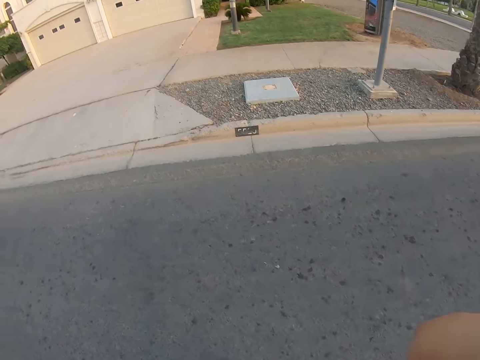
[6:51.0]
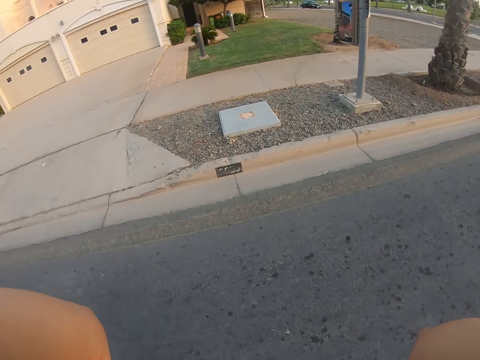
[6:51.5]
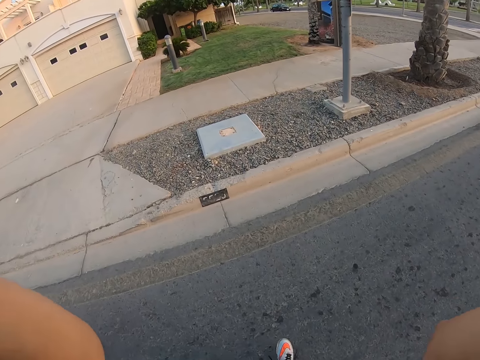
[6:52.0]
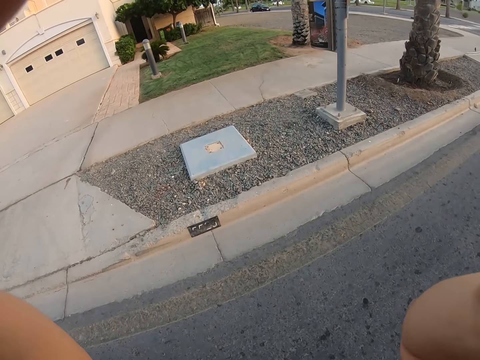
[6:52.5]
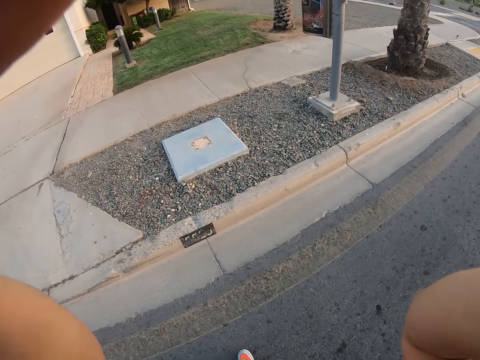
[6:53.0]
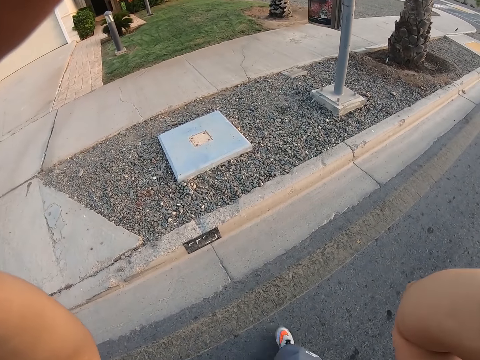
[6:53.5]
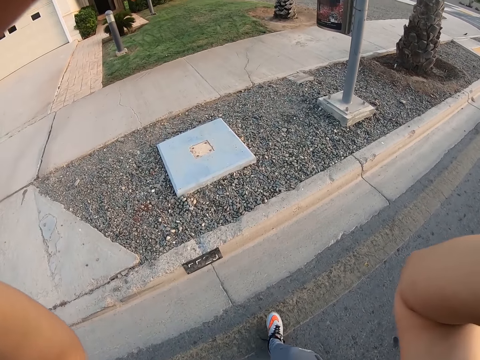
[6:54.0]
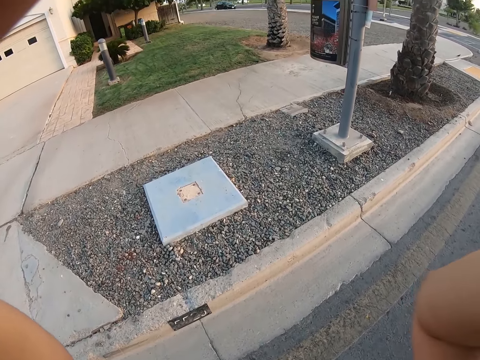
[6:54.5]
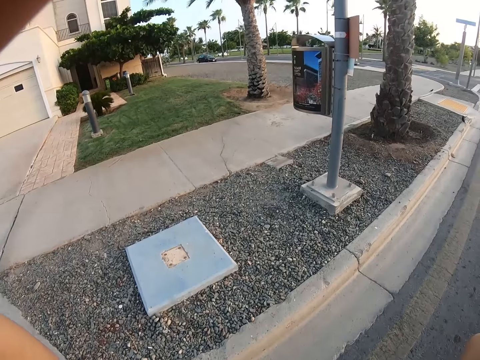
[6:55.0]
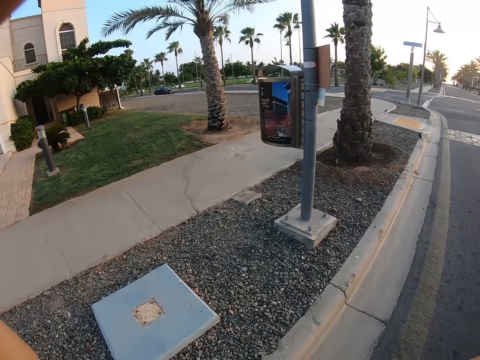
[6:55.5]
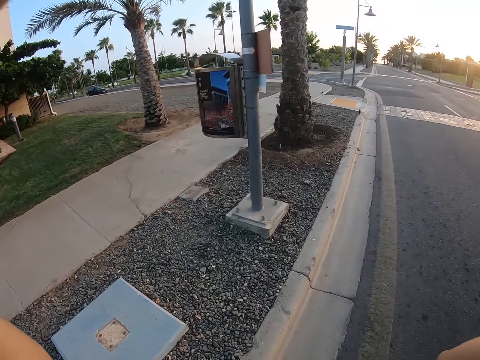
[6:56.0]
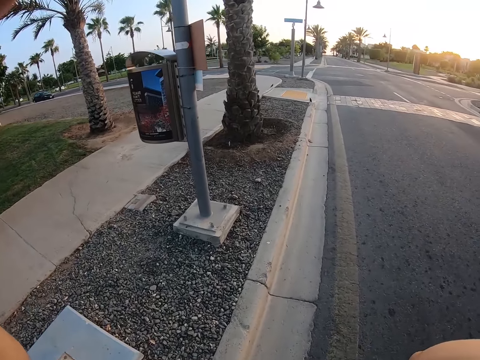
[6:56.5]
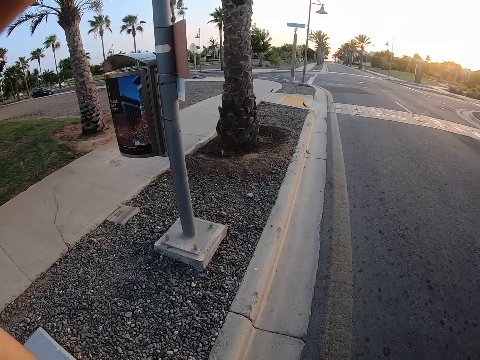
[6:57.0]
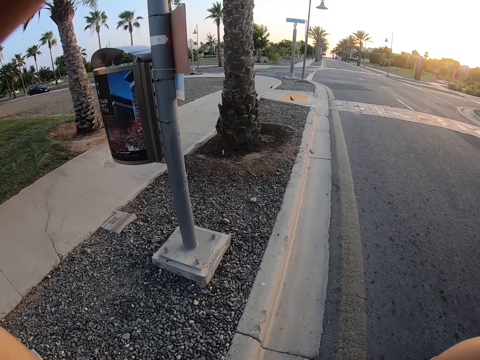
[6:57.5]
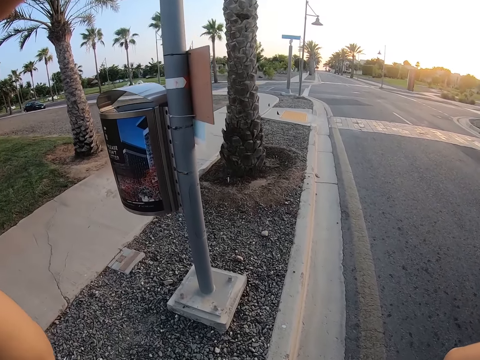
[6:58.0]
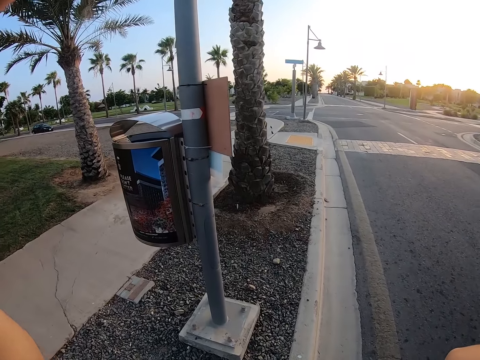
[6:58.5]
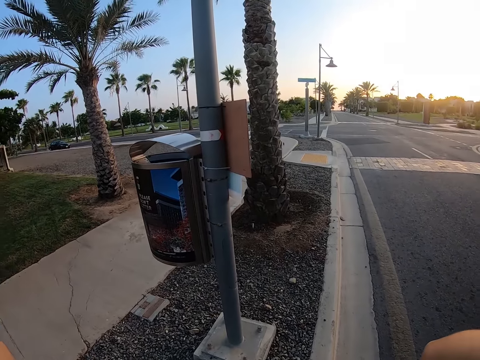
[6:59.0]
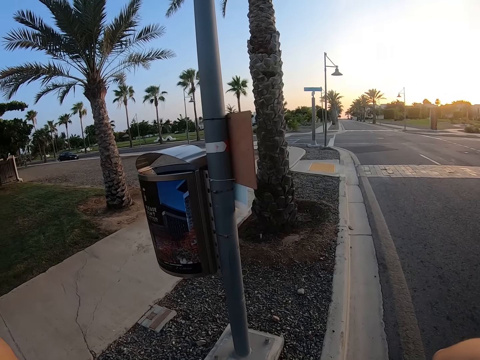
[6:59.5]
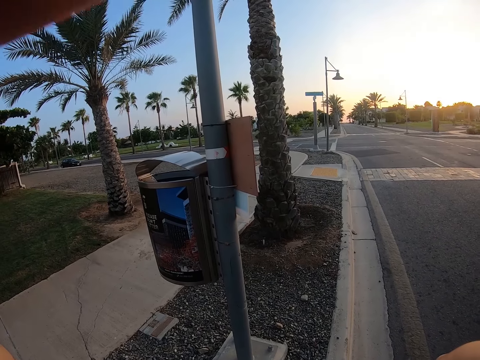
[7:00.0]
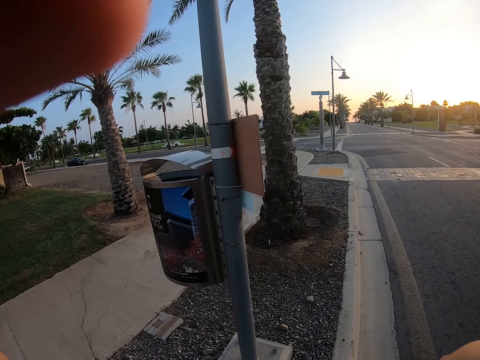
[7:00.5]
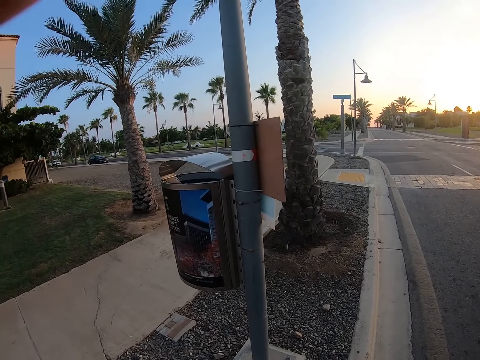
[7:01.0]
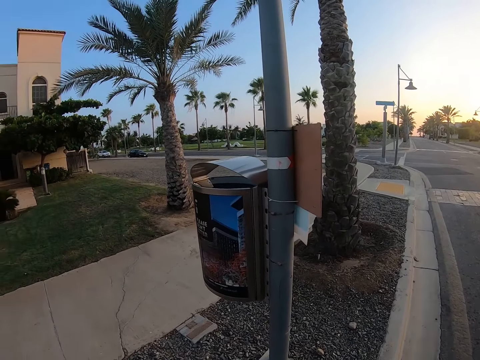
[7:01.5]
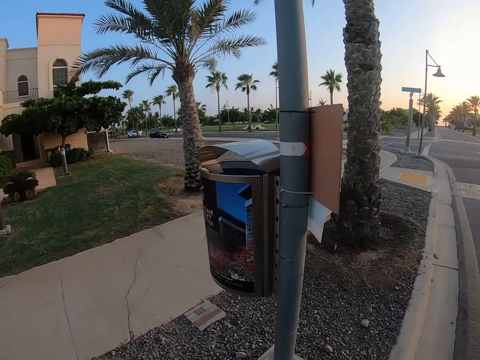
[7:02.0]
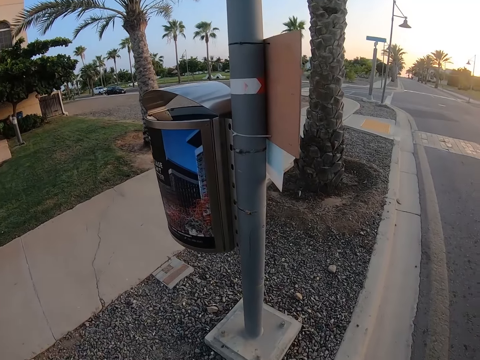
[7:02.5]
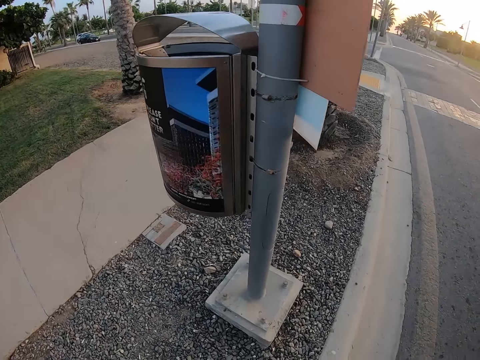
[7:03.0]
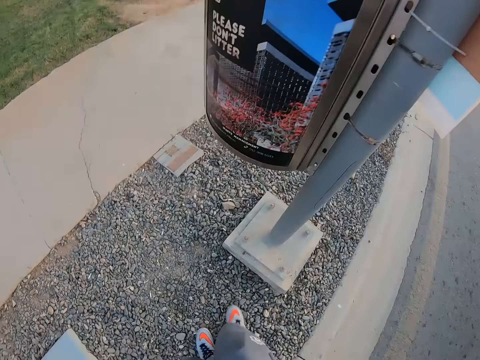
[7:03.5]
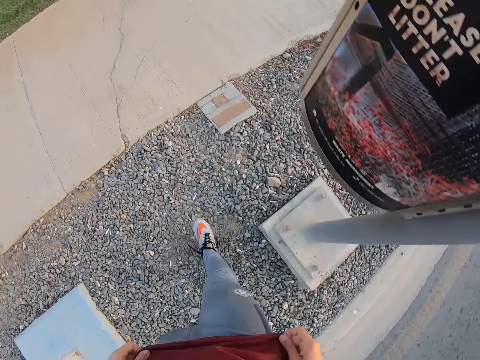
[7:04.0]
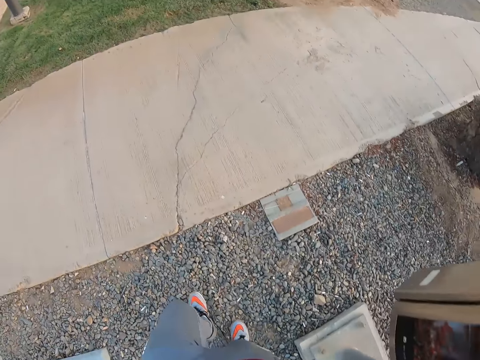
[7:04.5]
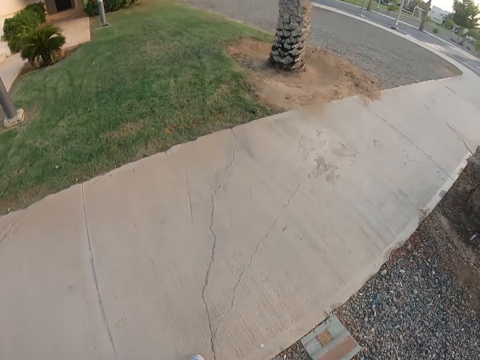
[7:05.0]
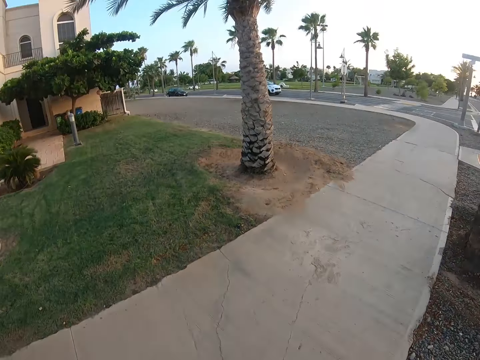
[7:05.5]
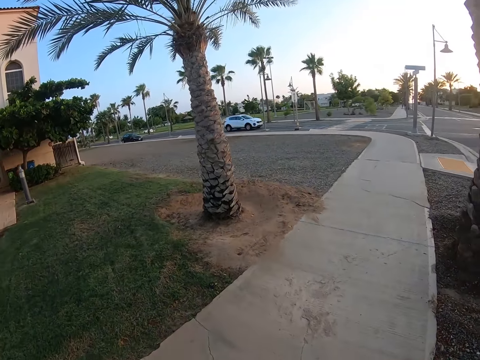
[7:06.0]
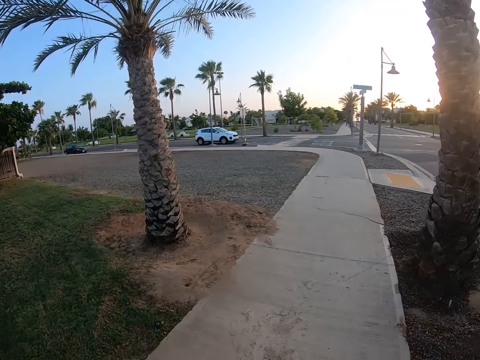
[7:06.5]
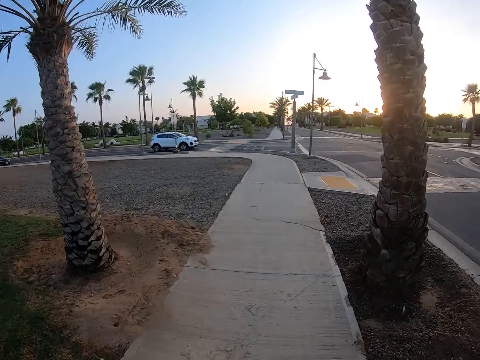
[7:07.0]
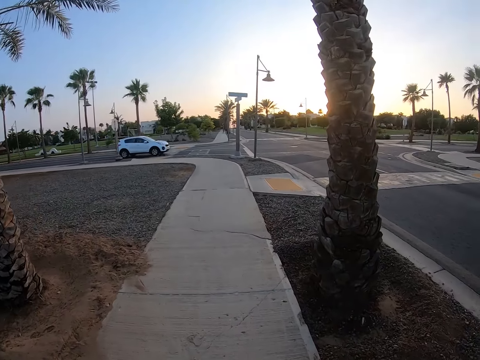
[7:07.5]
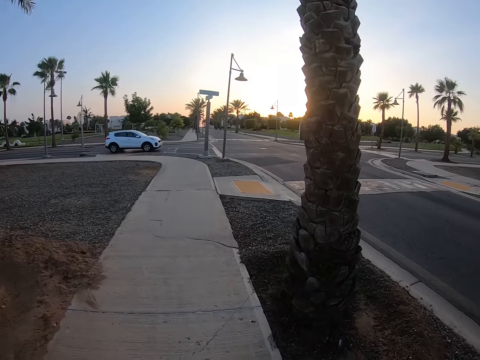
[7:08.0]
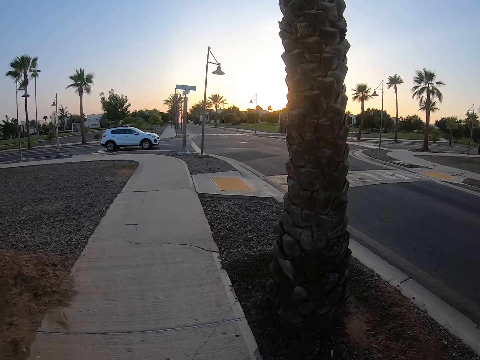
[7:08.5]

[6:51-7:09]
The camera wearer raises hands. They walk.

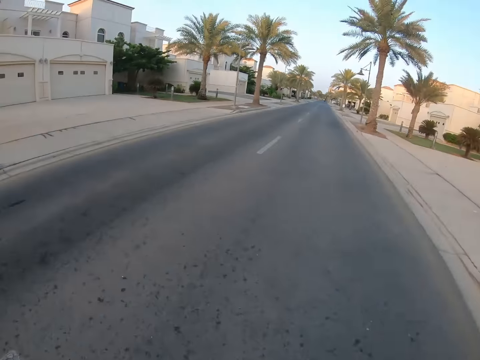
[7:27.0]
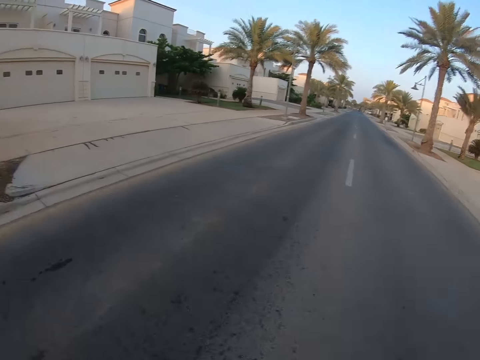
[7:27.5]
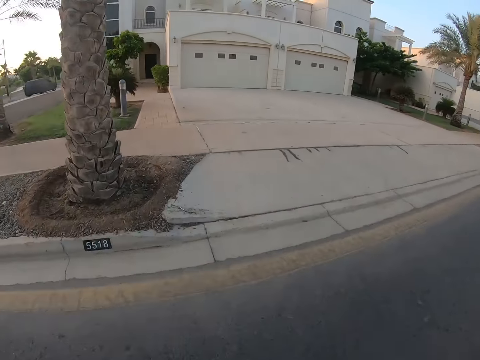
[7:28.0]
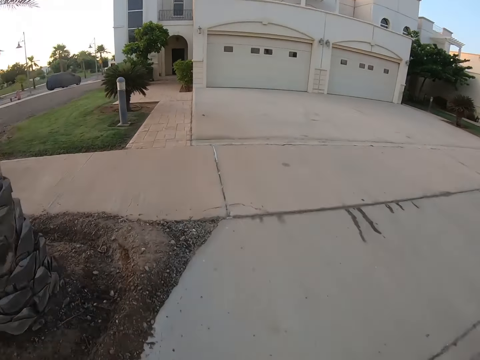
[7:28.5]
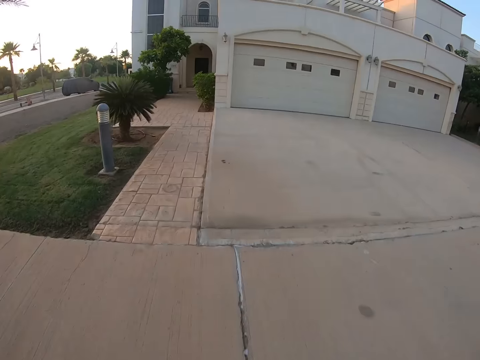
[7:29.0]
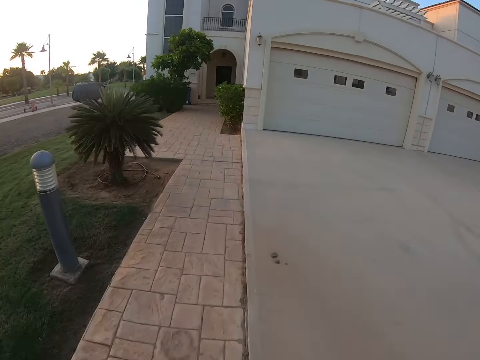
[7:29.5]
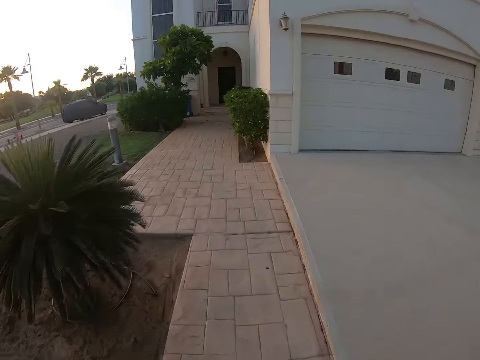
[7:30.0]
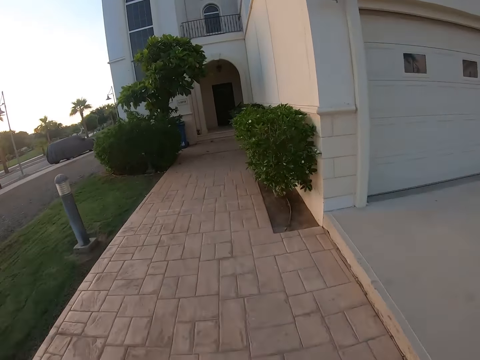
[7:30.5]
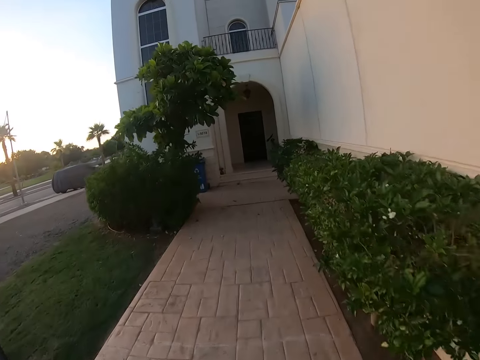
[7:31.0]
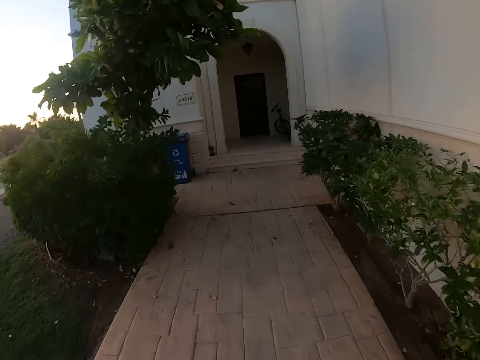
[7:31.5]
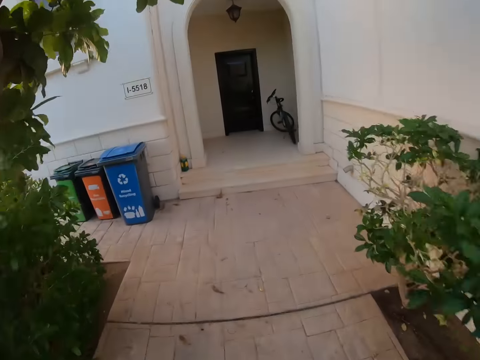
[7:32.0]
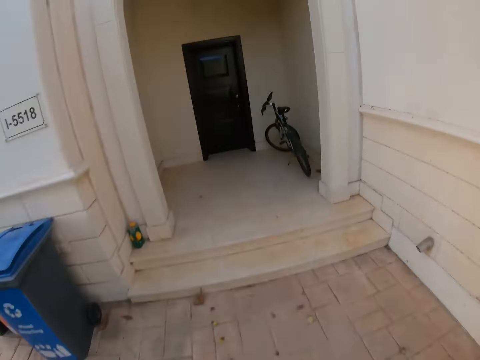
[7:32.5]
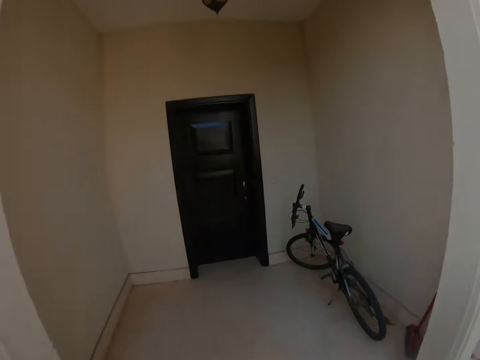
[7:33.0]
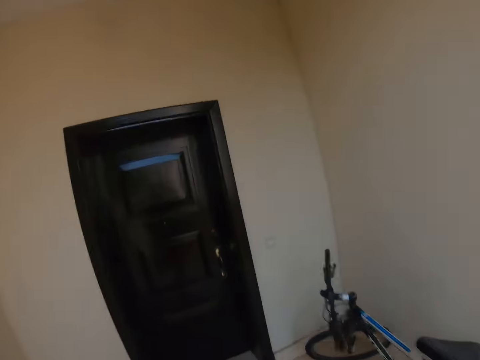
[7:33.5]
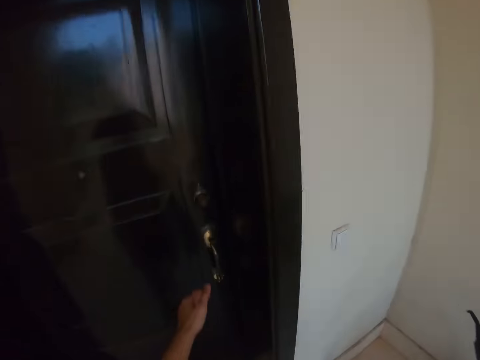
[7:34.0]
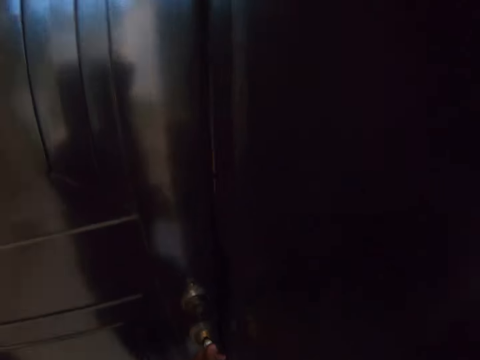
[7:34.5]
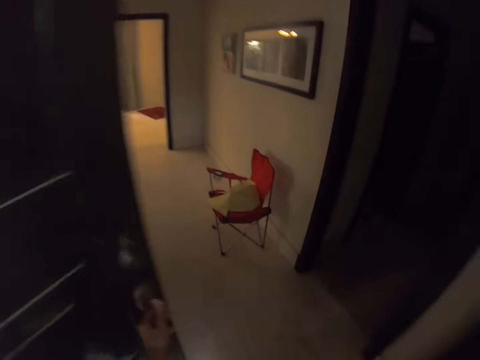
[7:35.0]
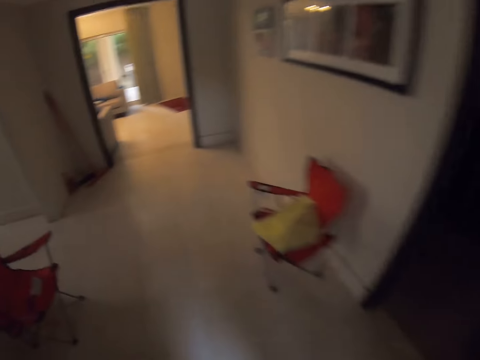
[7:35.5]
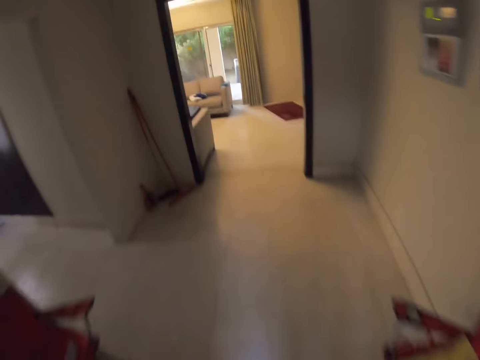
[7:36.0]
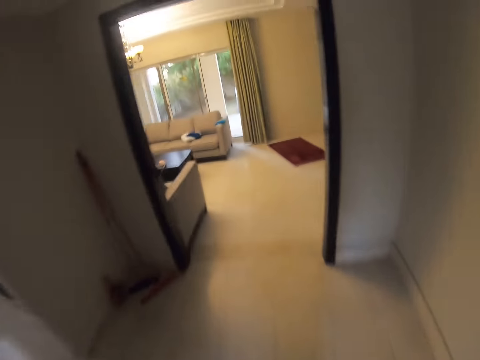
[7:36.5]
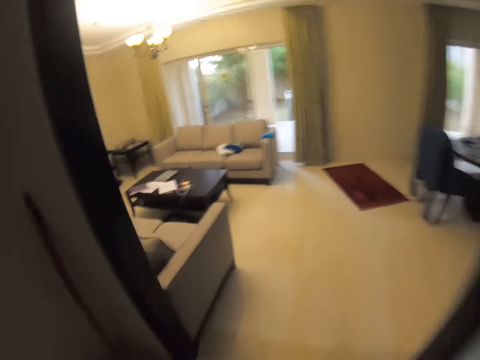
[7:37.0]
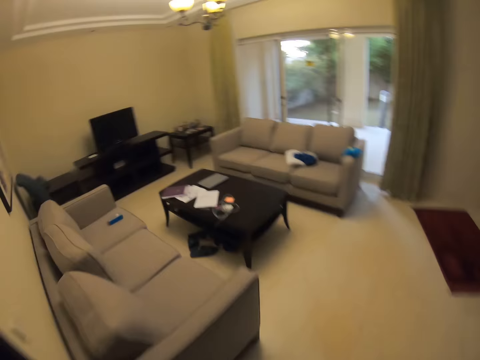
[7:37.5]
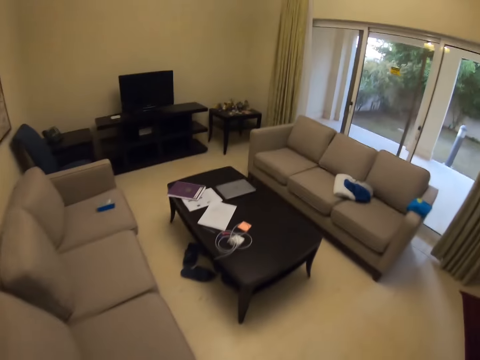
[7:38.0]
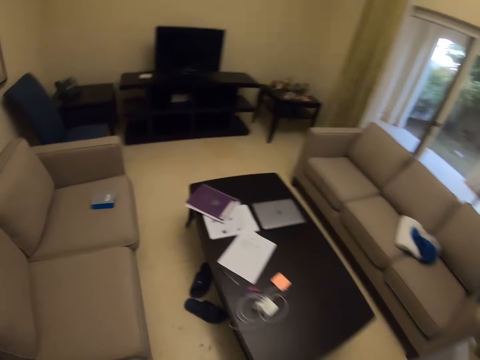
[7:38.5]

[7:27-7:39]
The camera wearer runs in the house. They open the door. They walk in the house.
